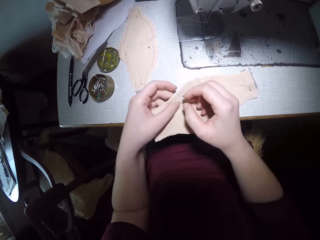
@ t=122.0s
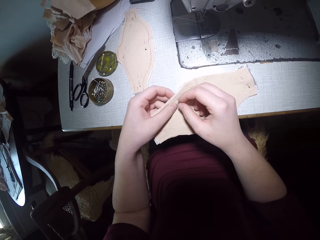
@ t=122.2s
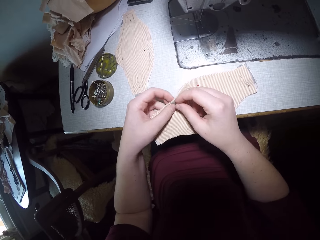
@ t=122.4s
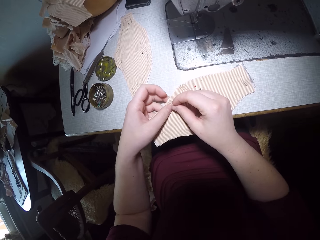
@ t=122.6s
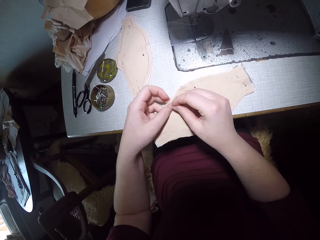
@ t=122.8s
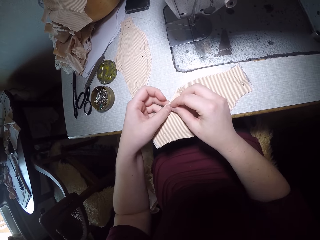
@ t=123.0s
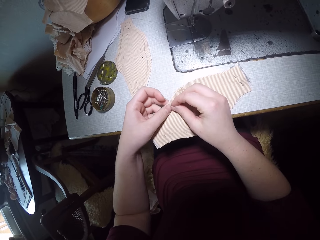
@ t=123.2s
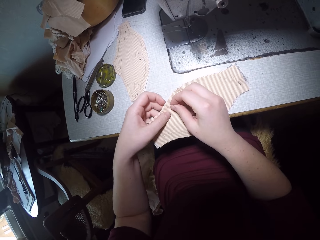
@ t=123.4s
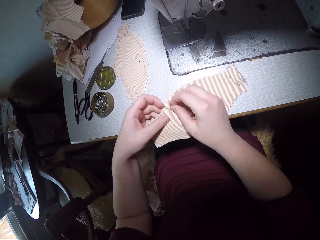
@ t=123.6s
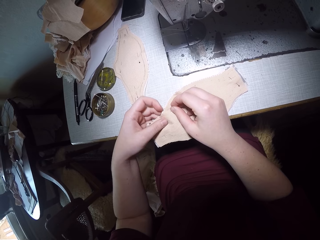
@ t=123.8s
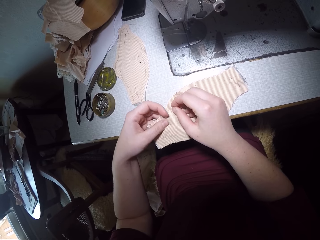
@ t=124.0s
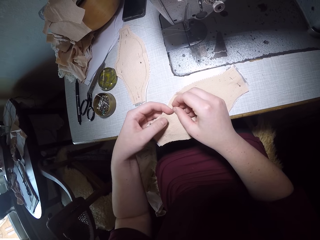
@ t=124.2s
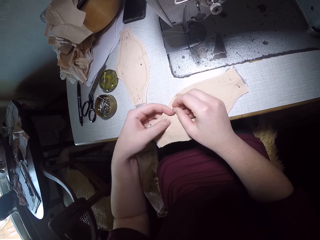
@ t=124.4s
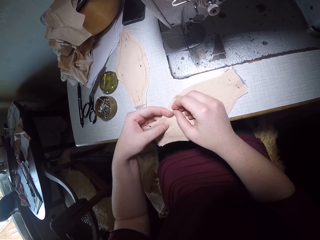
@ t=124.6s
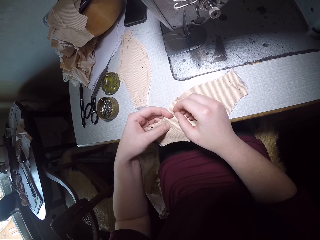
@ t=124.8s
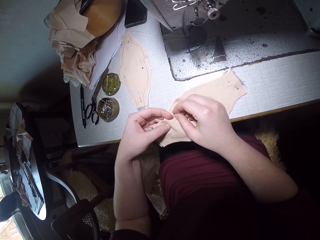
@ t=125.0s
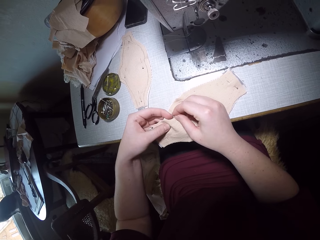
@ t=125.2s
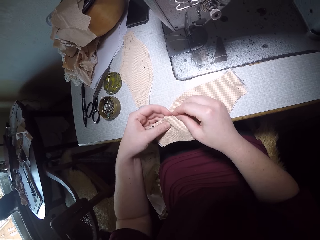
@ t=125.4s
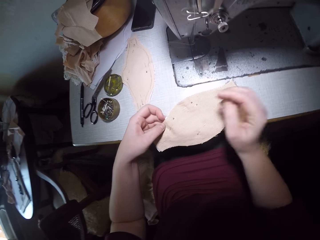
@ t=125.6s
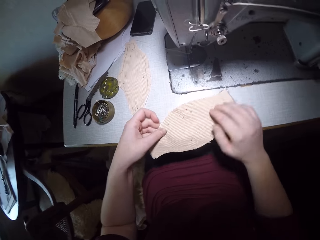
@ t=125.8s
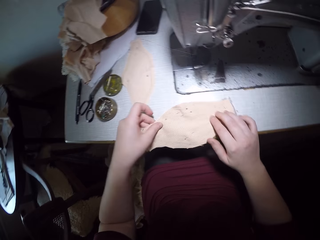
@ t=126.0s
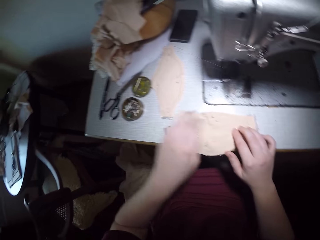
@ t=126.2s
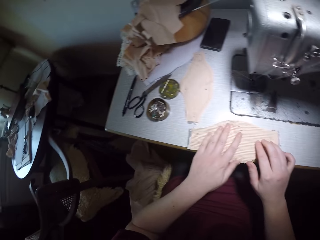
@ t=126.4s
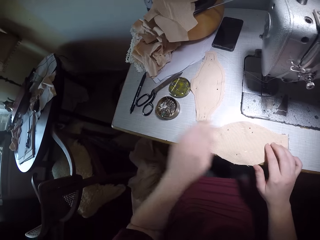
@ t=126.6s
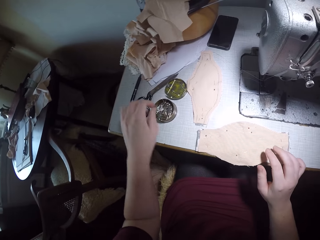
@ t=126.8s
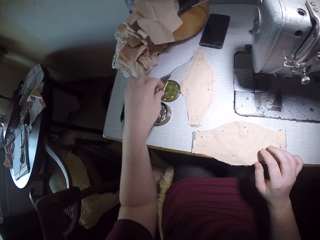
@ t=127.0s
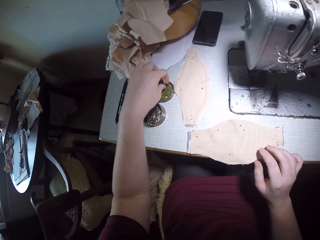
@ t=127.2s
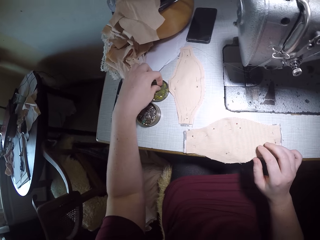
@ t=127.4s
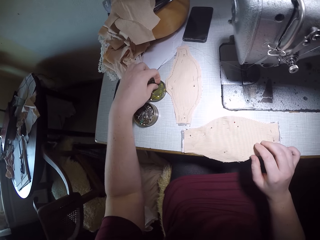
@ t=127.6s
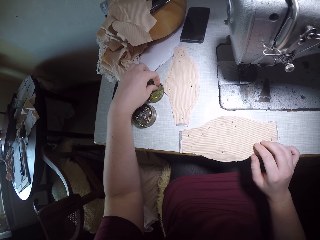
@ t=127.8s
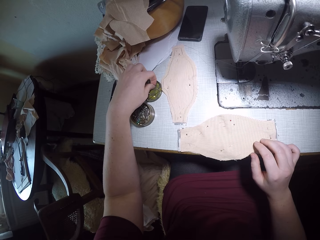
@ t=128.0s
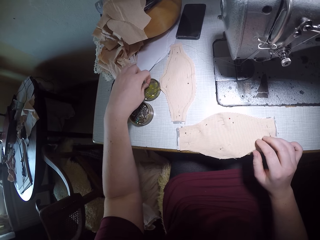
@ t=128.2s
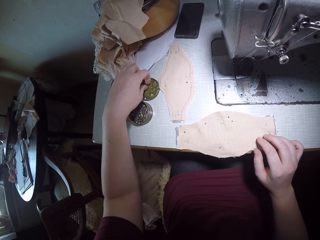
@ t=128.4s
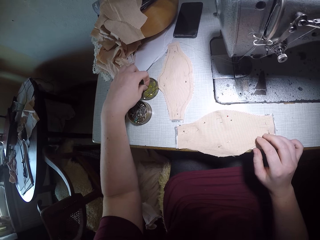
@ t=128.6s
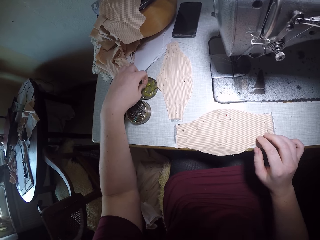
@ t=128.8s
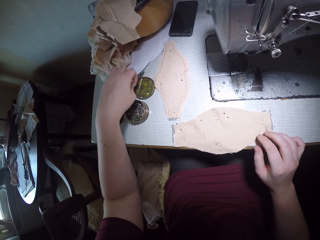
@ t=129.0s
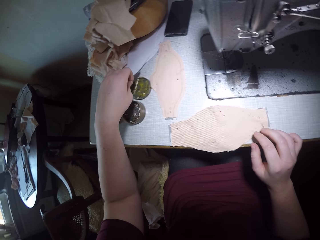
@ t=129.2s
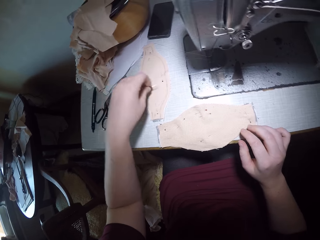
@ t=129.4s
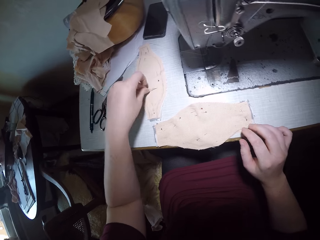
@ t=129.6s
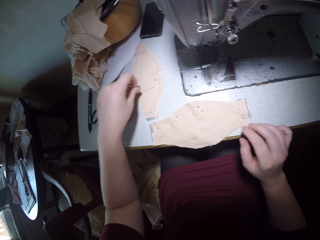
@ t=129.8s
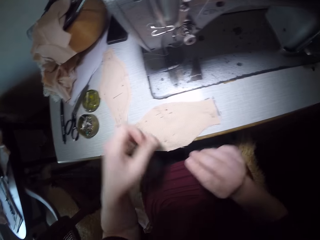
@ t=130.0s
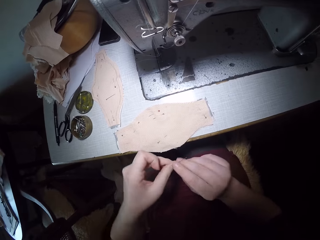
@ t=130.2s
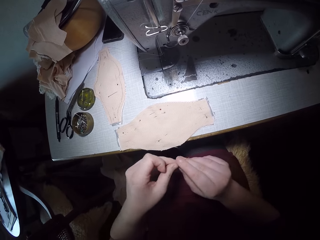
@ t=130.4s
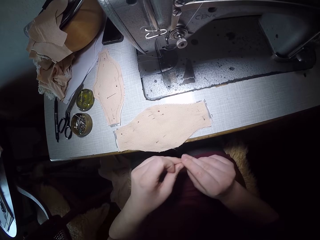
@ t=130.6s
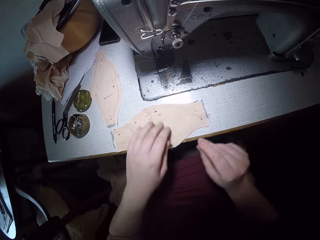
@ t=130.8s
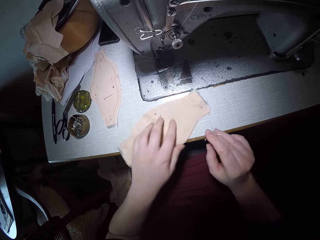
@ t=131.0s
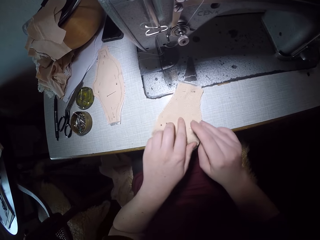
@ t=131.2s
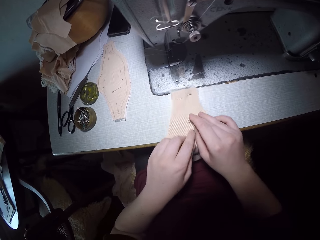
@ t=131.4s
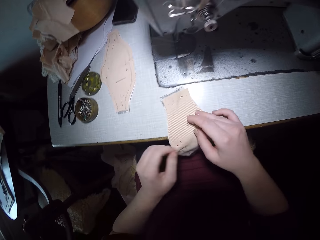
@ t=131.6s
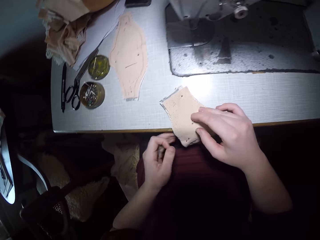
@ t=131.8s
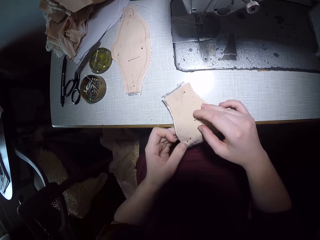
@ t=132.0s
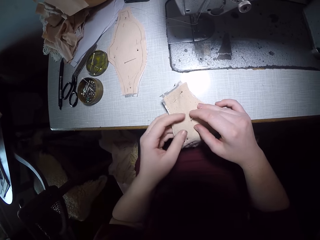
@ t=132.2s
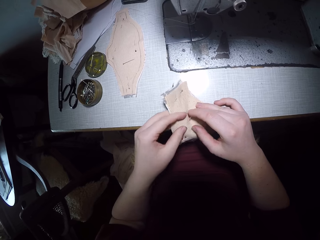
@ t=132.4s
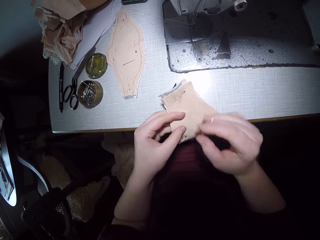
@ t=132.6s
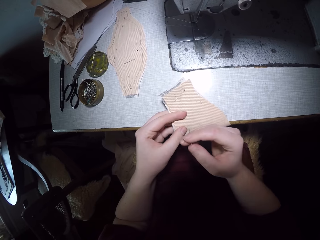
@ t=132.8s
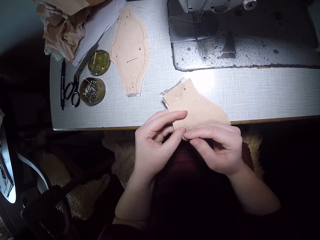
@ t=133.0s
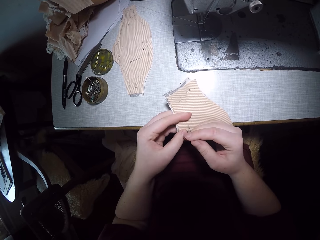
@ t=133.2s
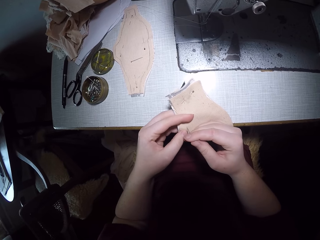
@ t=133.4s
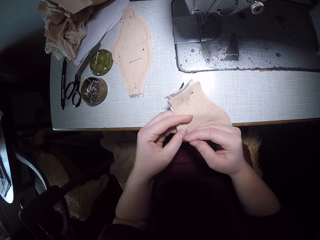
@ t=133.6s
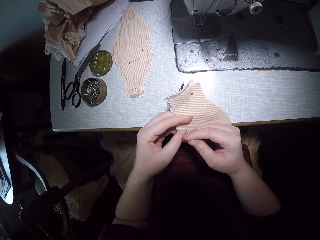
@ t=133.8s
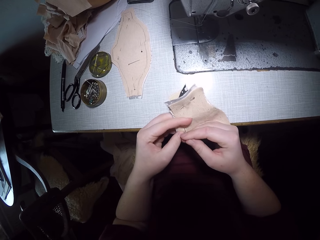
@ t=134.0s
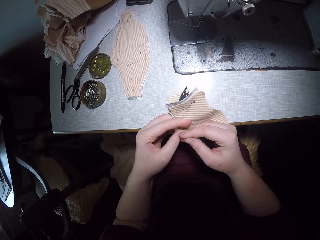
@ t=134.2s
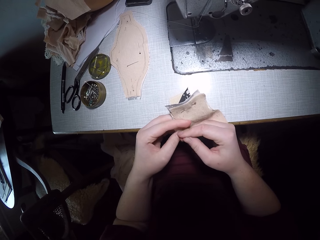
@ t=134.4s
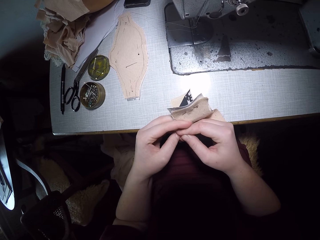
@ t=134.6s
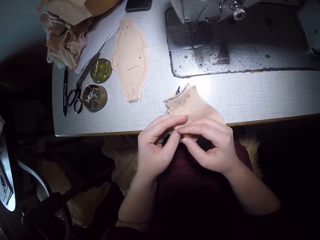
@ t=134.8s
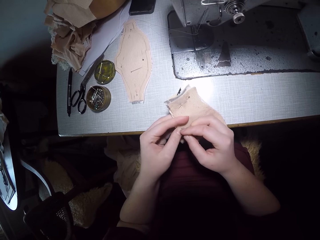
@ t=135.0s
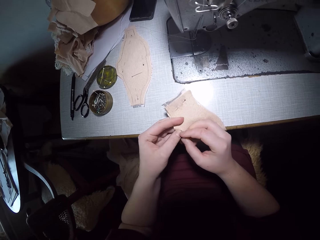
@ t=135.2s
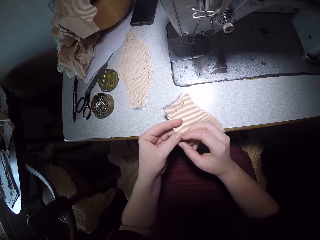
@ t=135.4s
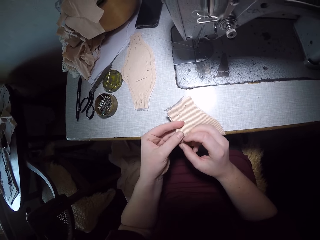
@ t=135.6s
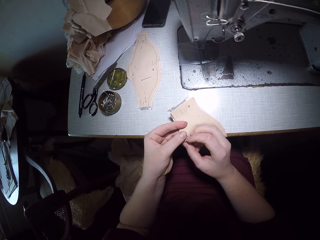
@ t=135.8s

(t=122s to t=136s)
The camera wearer picks up two pins with her left hand. She drops a pin on a piece of cloth with her left hand. She moves a pin from her left hand to her right hand. She moves the cloths. She puts the pin in the piece of cloth with her right hand.

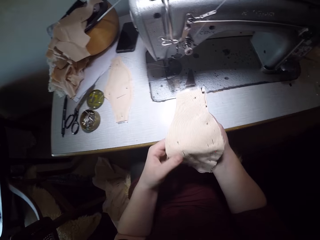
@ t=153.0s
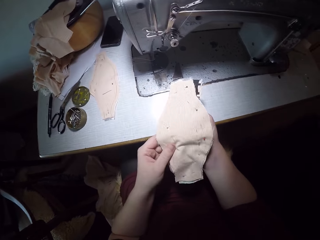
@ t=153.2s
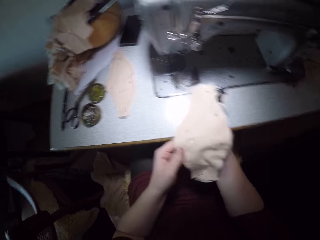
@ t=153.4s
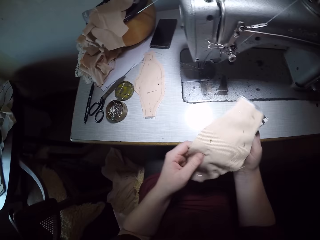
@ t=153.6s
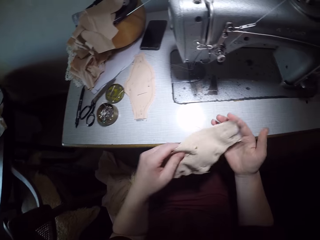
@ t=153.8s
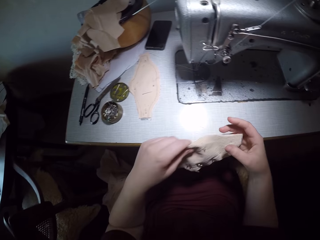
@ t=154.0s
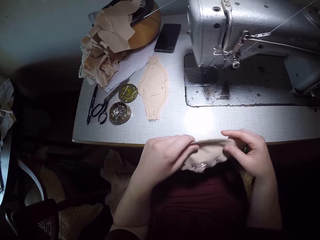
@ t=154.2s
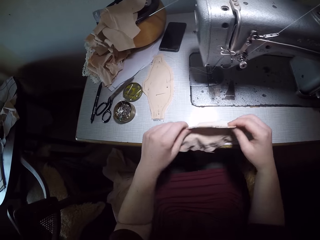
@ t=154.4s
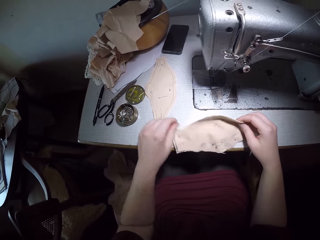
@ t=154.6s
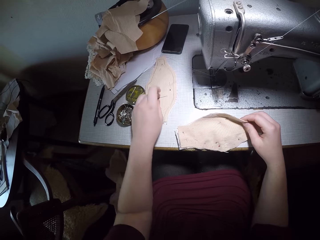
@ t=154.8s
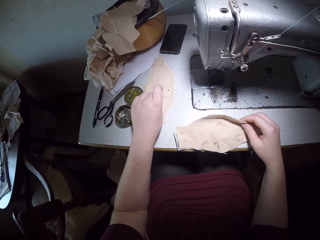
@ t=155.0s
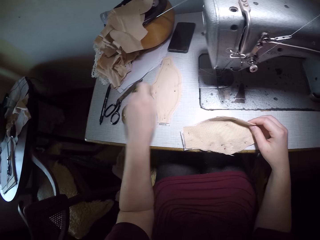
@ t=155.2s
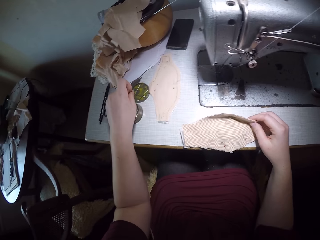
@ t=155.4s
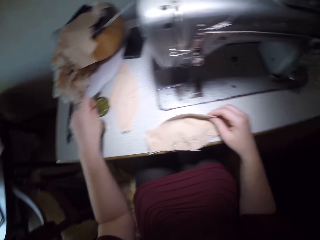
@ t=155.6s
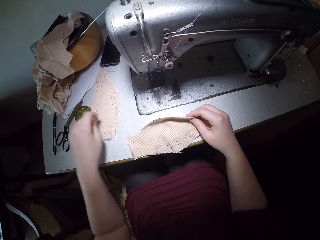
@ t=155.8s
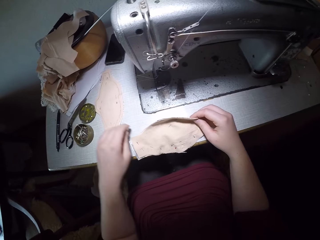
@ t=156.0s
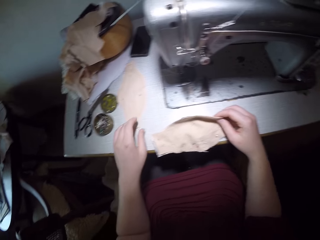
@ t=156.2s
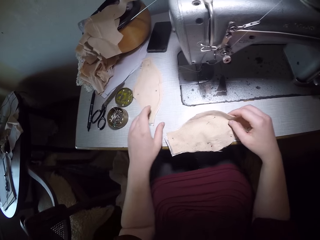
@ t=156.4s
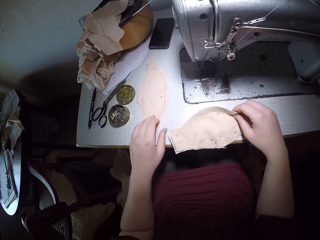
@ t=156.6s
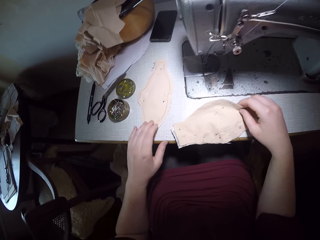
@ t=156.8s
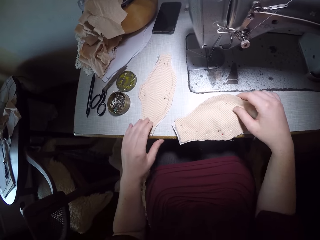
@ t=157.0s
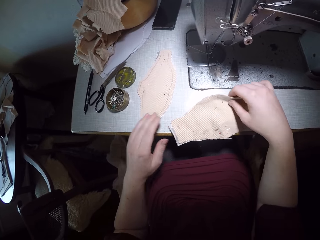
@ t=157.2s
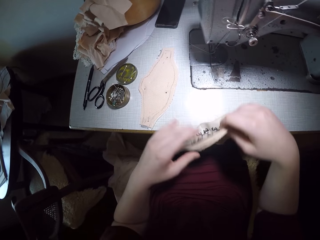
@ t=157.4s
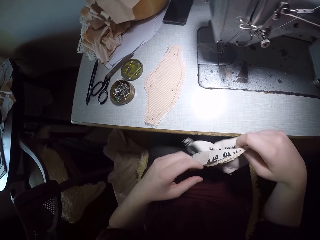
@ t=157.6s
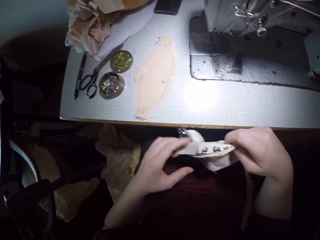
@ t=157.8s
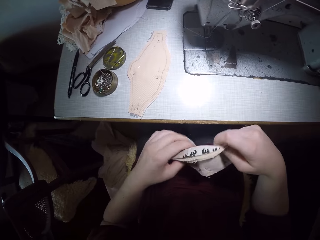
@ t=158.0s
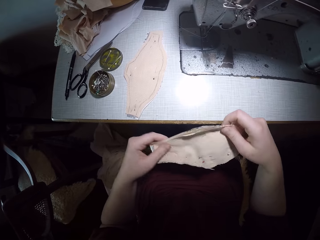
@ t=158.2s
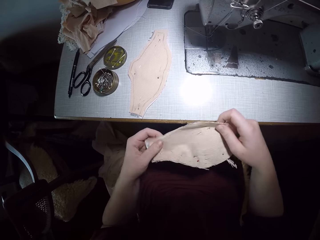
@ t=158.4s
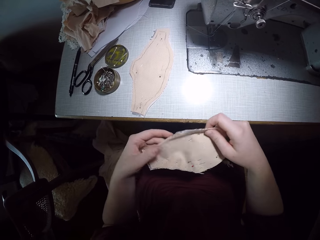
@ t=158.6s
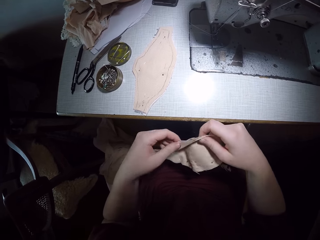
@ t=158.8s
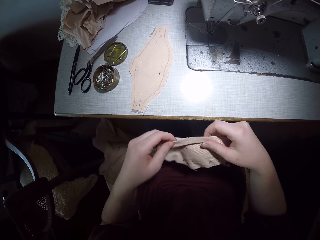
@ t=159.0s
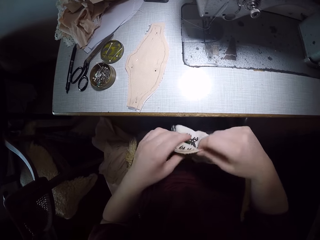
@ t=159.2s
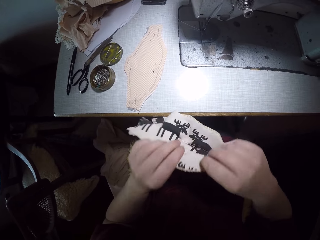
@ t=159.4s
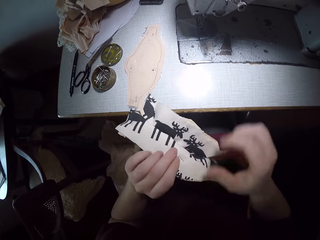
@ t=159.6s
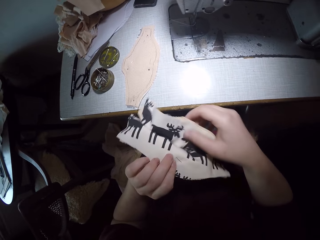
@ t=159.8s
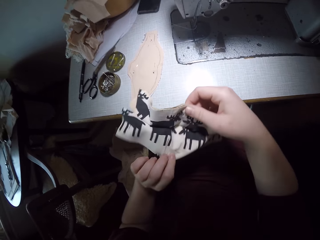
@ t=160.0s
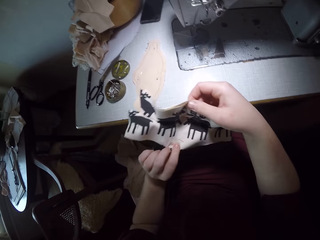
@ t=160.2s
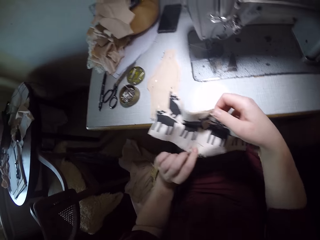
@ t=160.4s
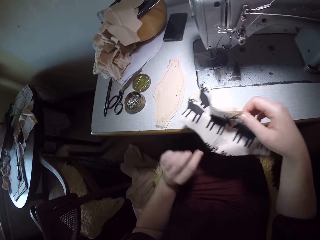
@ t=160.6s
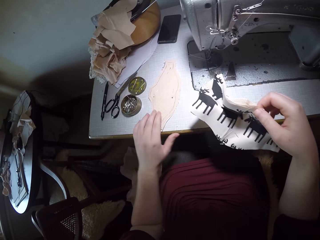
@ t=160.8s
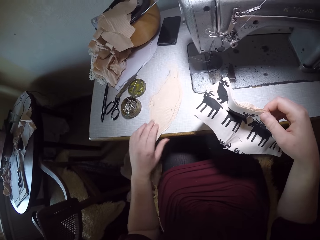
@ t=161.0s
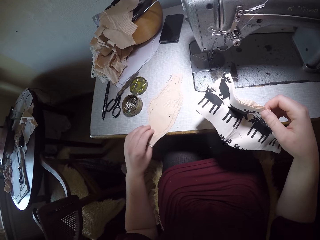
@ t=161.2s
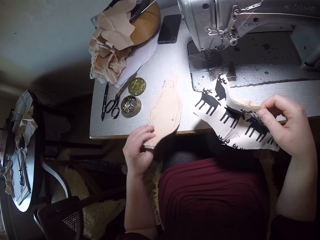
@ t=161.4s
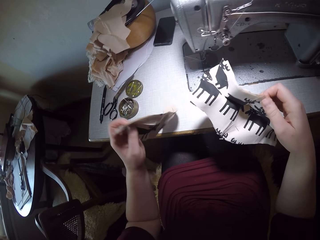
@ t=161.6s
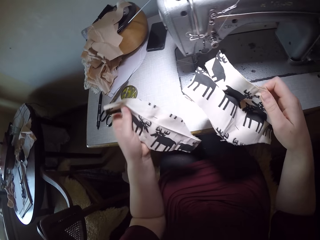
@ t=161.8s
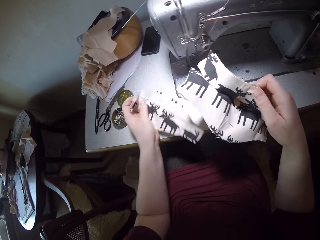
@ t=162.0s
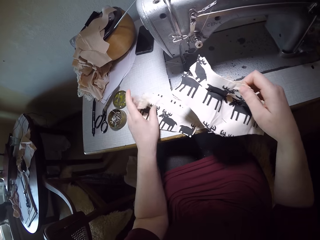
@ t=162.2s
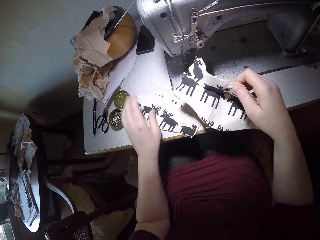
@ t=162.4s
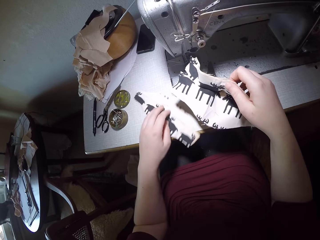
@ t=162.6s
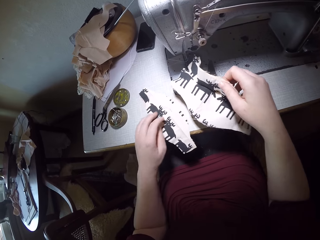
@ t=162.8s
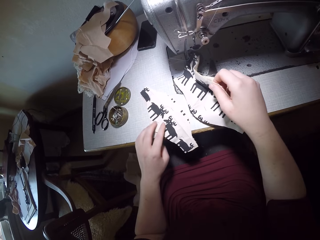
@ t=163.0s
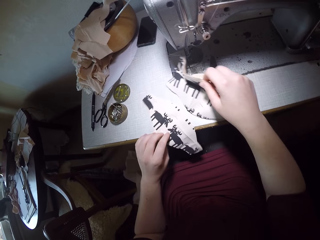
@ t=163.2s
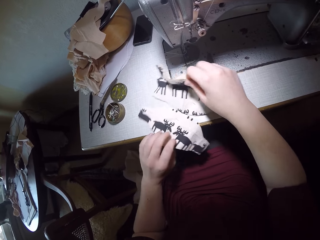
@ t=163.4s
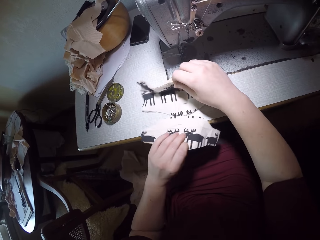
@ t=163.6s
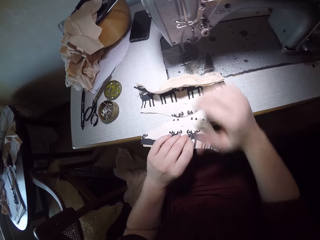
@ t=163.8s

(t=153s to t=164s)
The camera wearer picks up a pin with her left hand. She places the cloth on the table. She drops the pin in the container cover with her left hand. She moves the cloths, picks up the cloths, and adjusts the piece of cloth. She checks the cloths. She picks up the cloths and places the cloth on the table.
